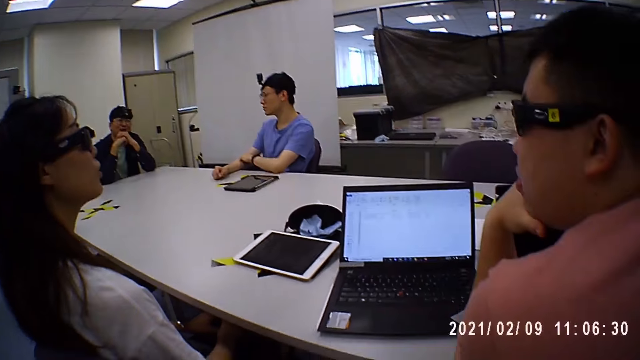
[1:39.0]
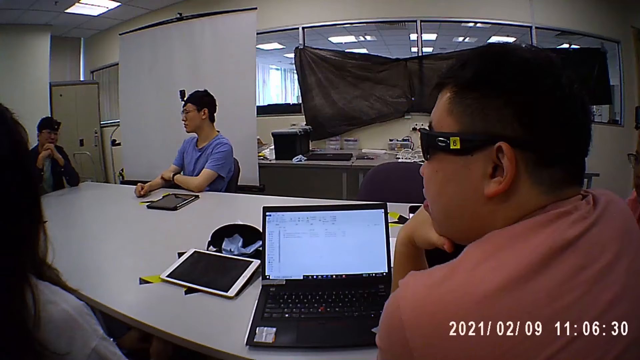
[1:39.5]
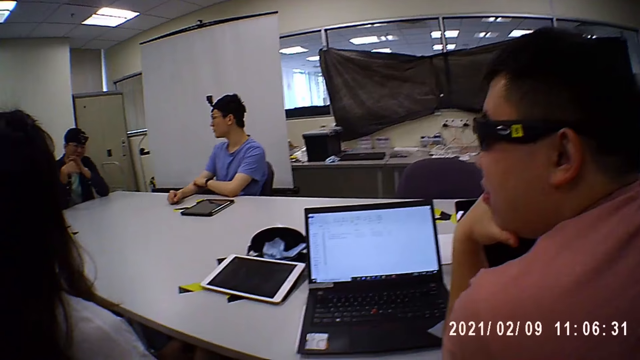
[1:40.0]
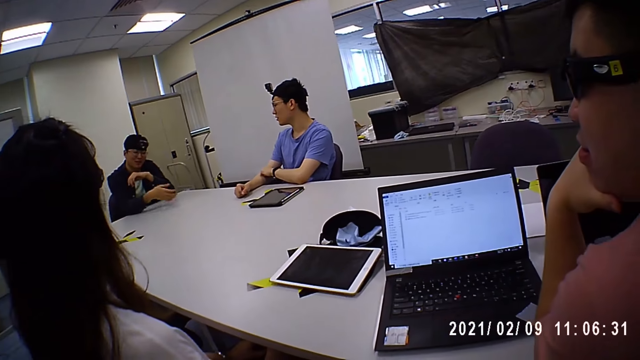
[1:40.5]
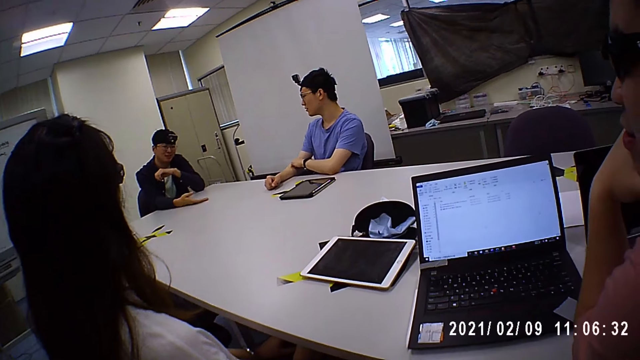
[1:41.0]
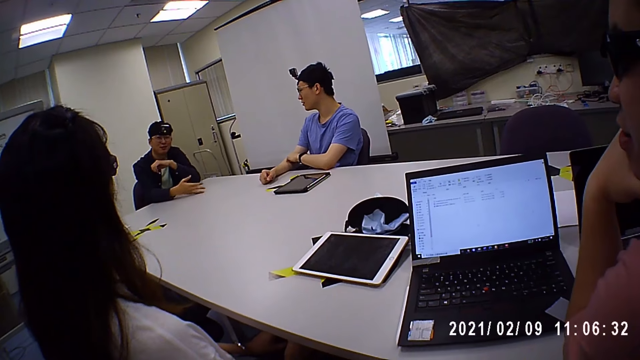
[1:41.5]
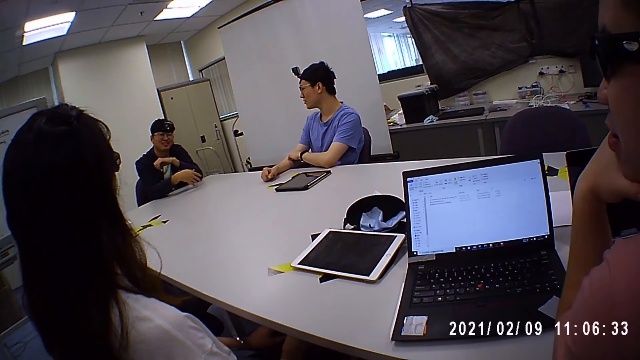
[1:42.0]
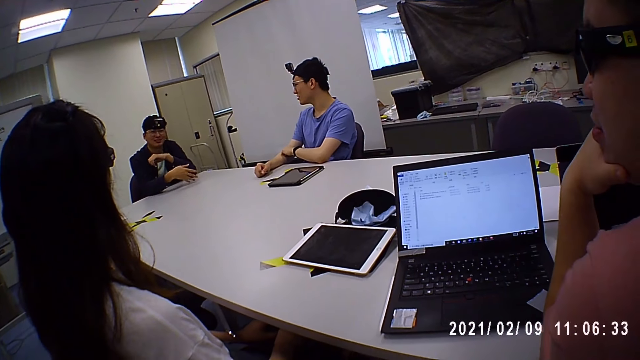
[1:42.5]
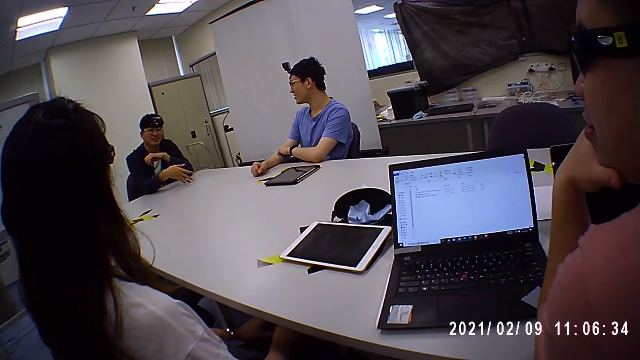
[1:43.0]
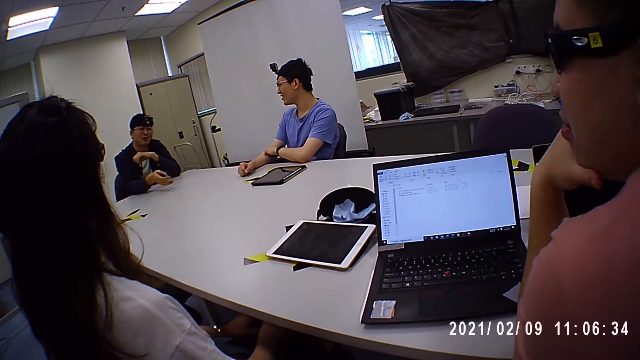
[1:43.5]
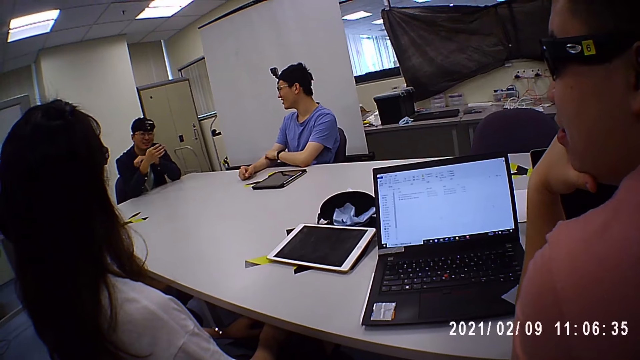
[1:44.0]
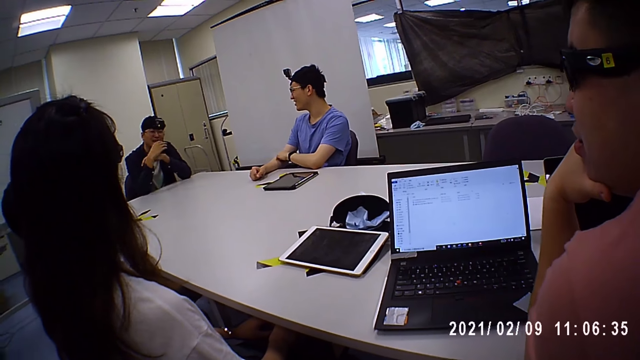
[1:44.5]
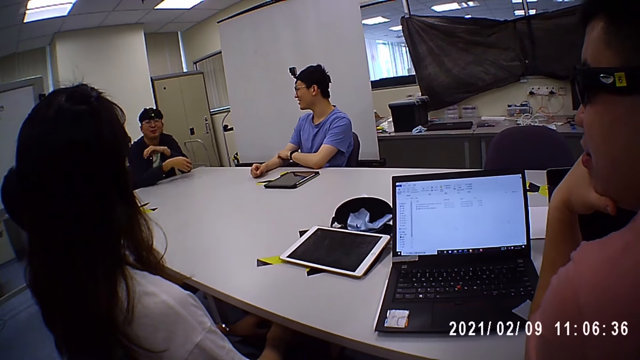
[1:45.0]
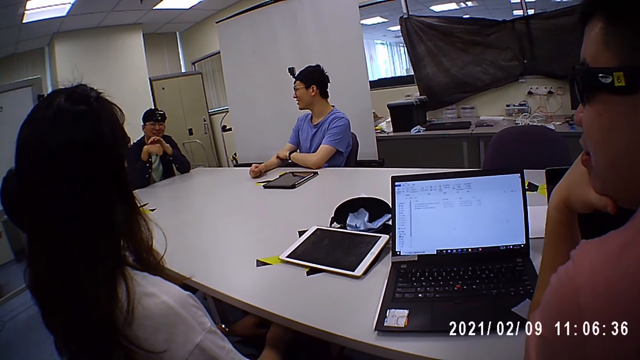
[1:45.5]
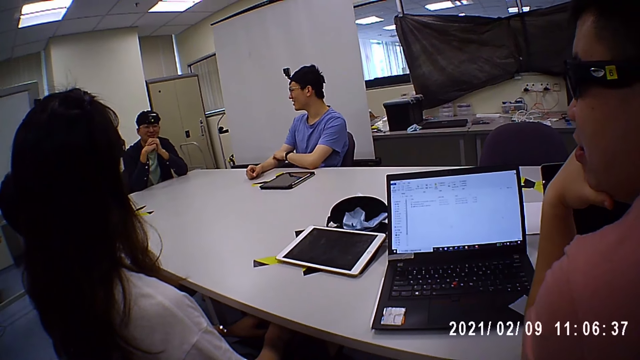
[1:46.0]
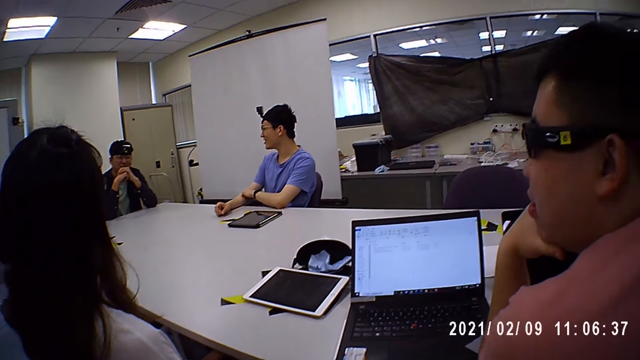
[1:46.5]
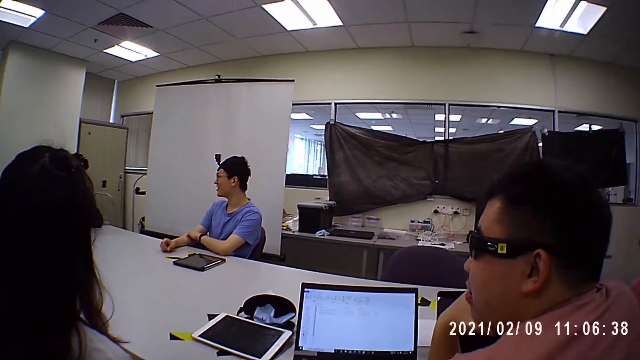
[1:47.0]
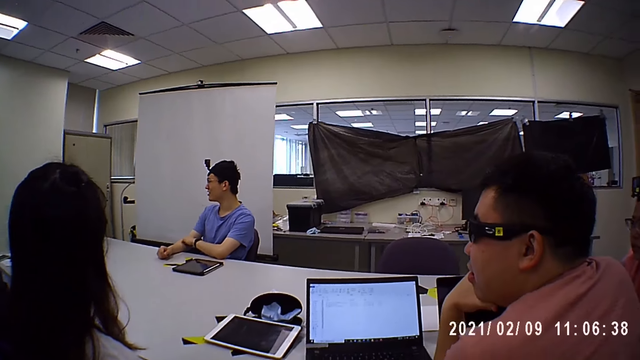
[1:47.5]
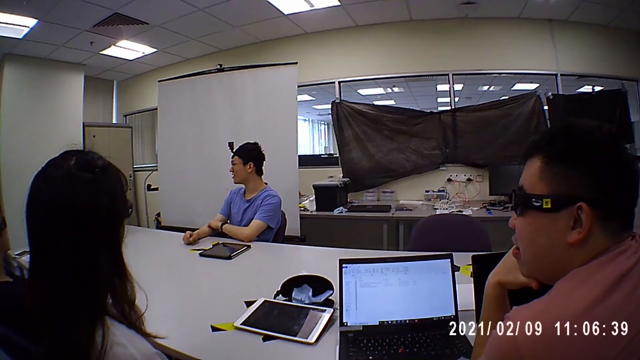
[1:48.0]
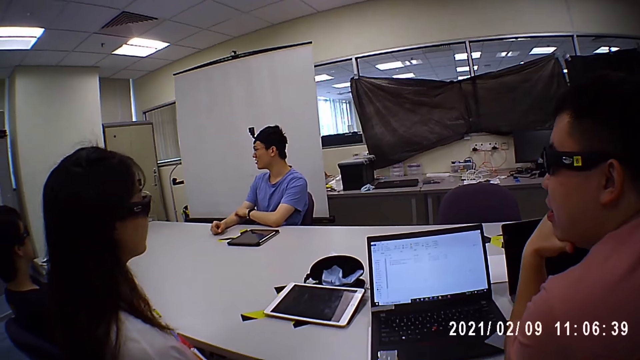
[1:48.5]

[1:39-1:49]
The first man puts his hand on the table and signs. The second man rubs his fingers. The first man puts his hands together.

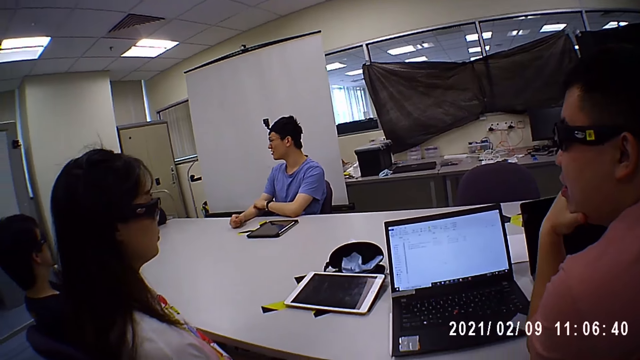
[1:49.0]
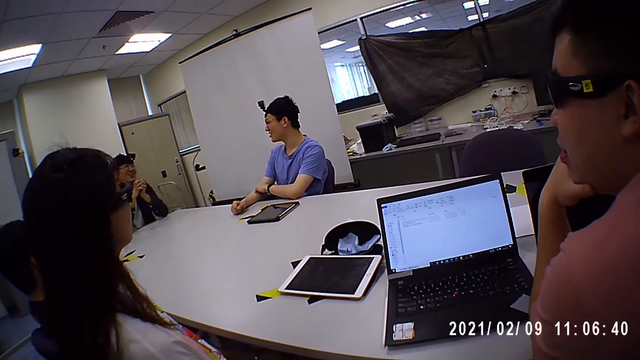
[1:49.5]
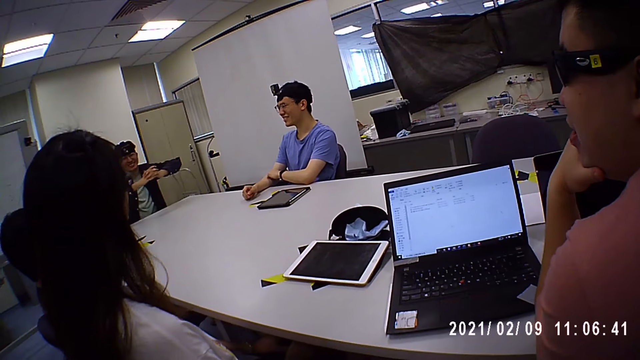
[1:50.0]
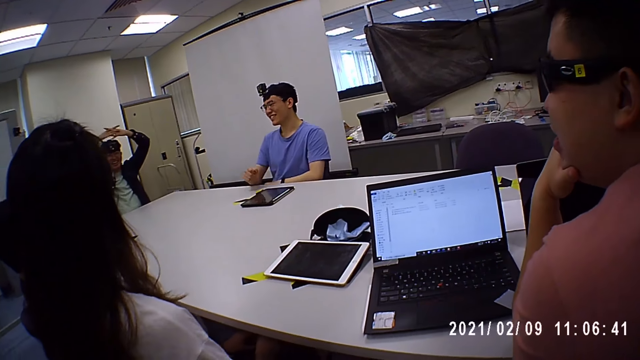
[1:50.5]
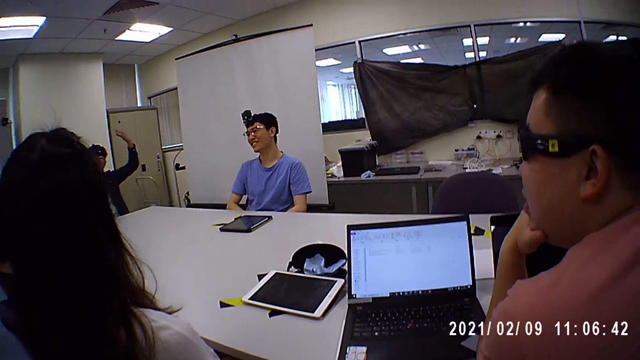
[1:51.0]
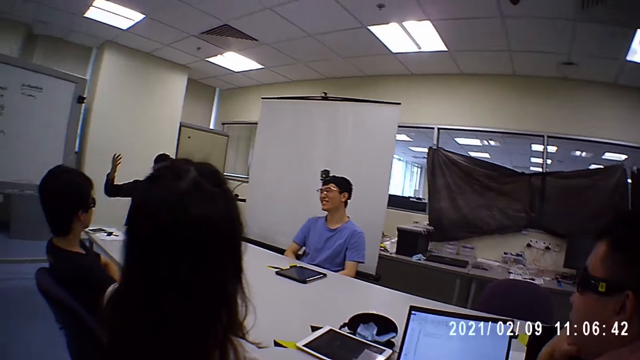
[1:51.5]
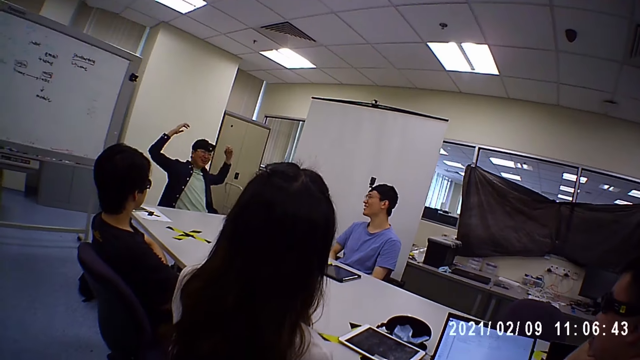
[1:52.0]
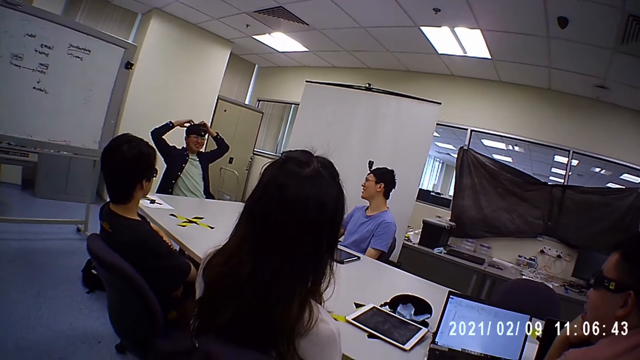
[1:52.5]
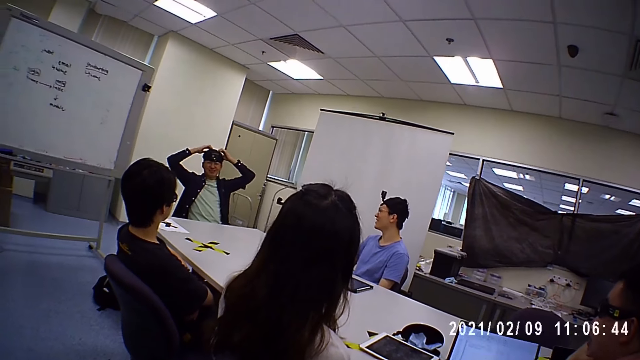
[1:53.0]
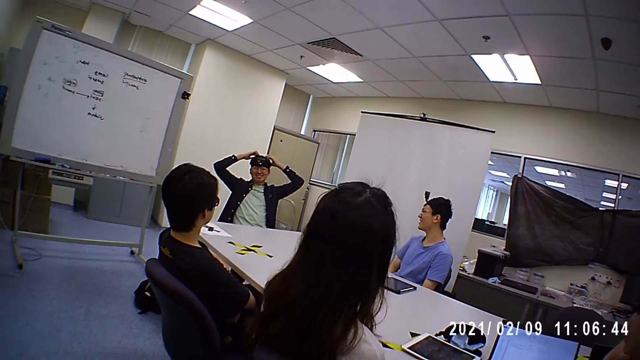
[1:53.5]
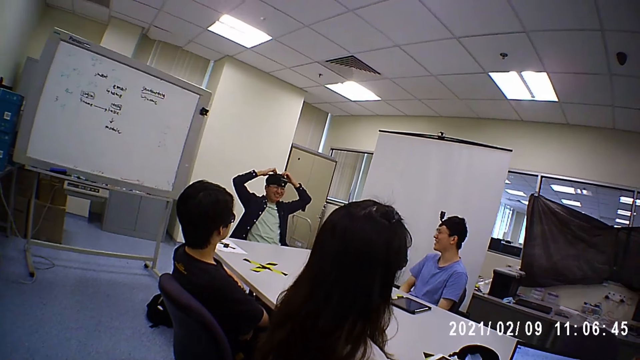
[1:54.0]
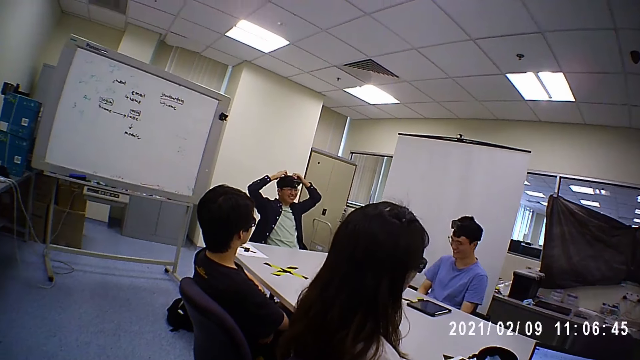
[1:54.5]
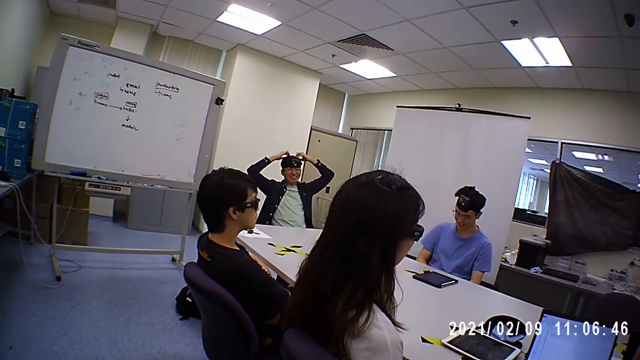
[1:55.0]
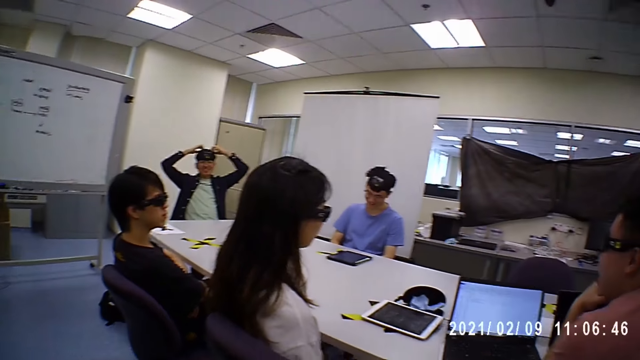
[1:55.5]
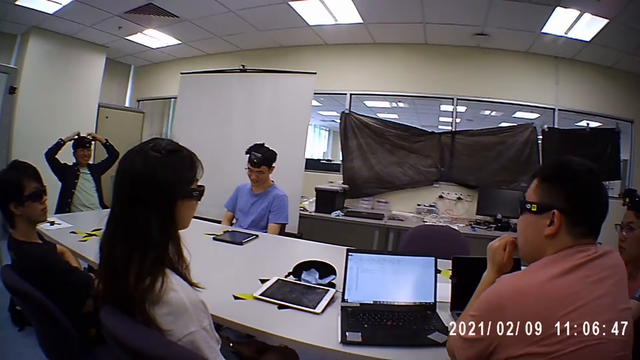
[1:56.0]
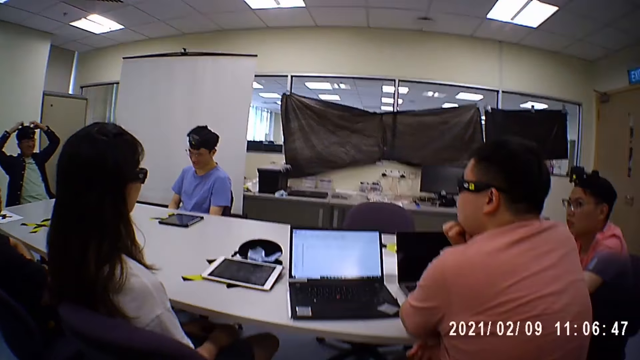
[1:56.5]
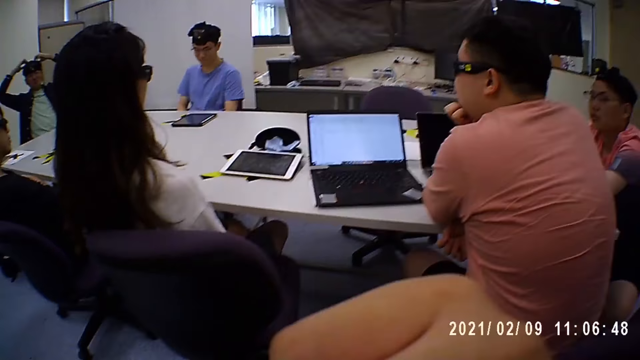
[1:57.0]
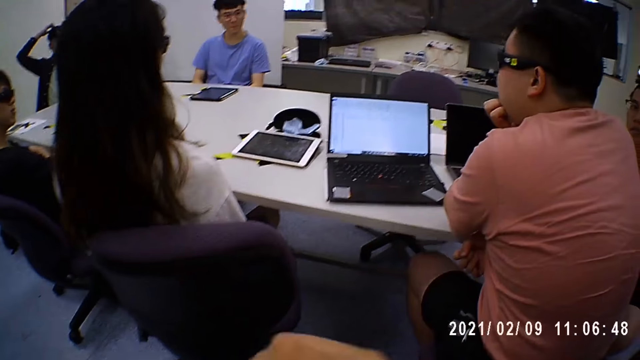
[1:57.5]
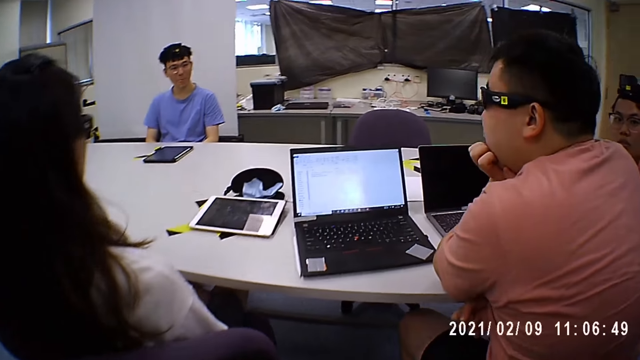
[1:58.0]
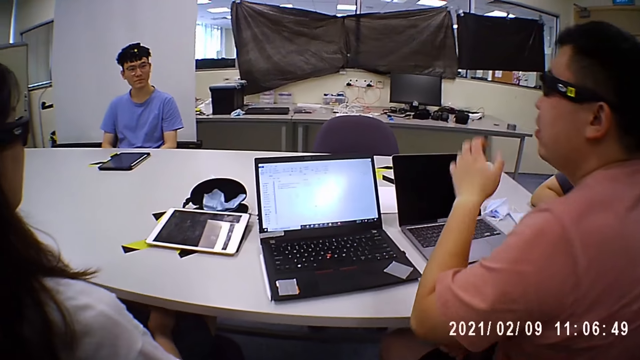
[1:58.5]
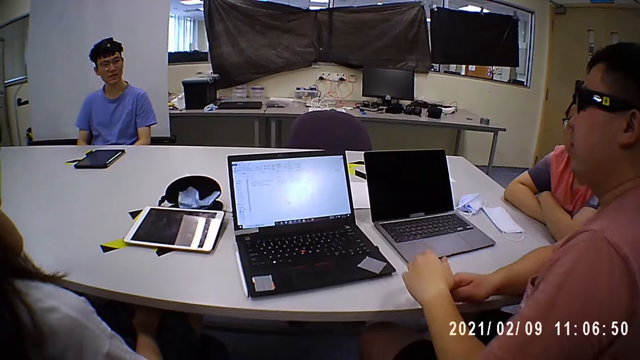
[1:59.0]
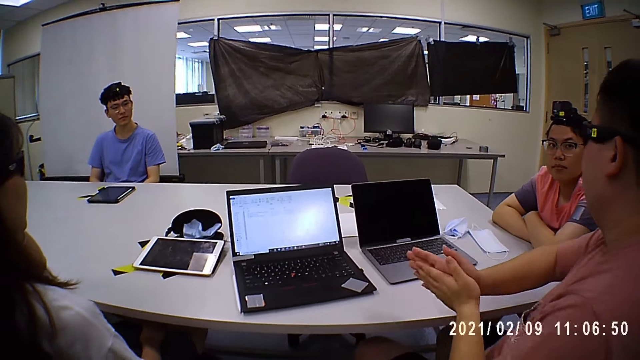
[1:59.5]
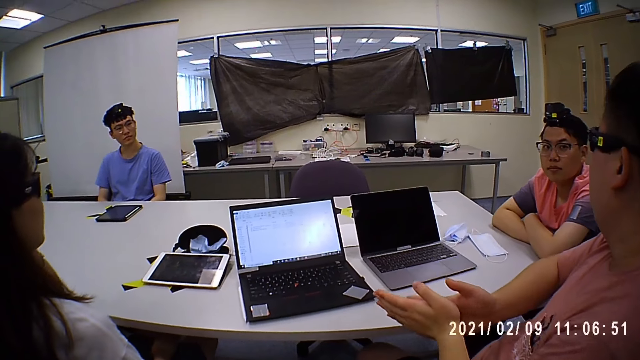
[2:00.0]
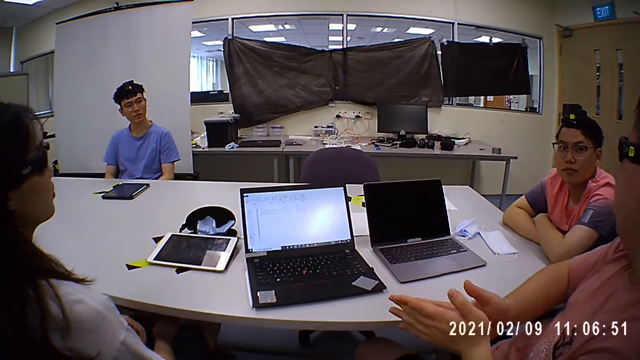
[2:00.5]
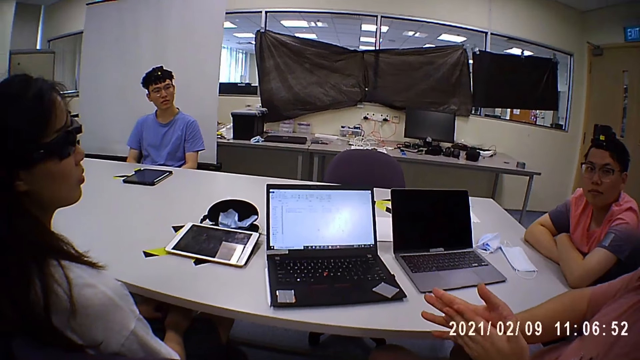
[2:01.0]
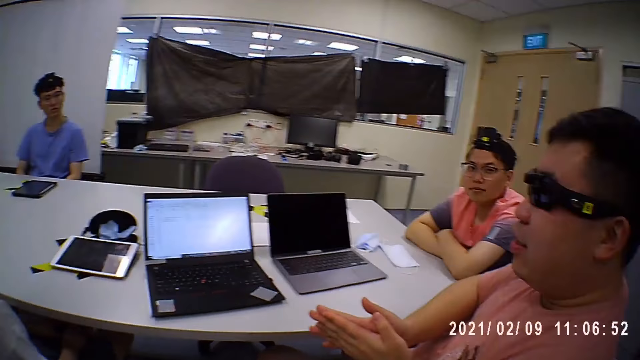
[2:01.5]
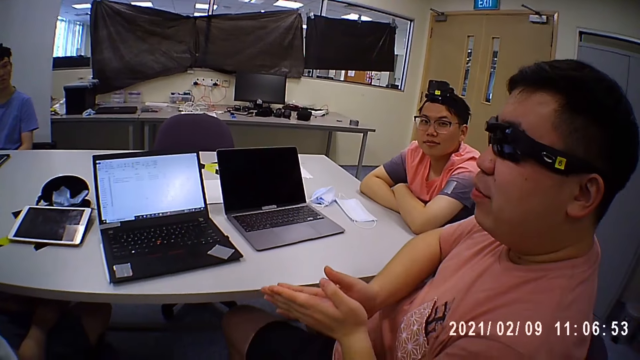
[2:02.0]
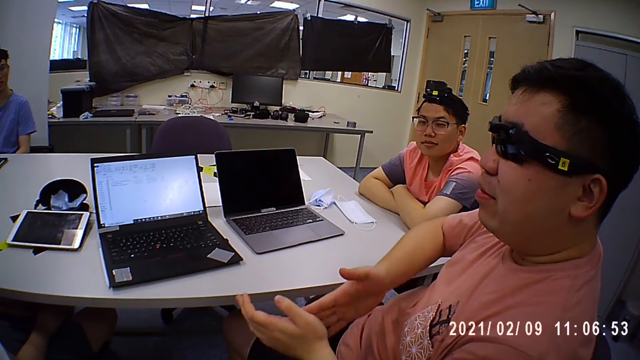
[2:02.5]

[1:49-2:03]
The first man raises his hands. The second man lowers his hand. The first man touches his head with his hands. Another man interacts with the camera wearer and the group of people. The third man holds his face. The camera wearer touches their face. The third man rubs his hands. The woman lowers her hand.
